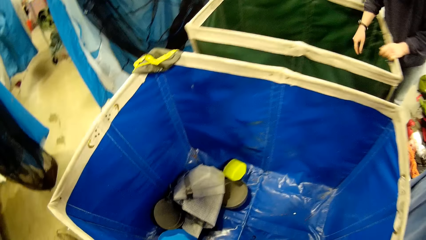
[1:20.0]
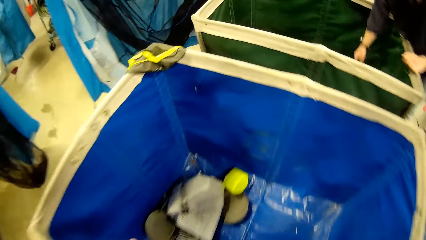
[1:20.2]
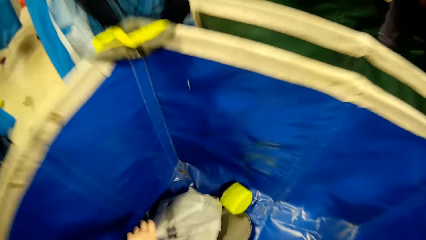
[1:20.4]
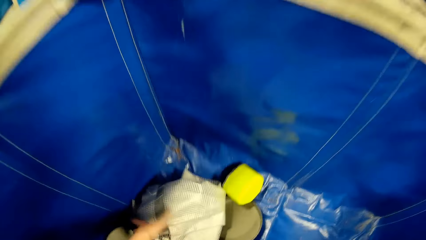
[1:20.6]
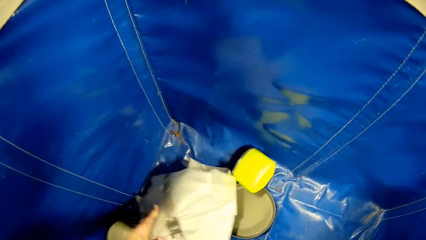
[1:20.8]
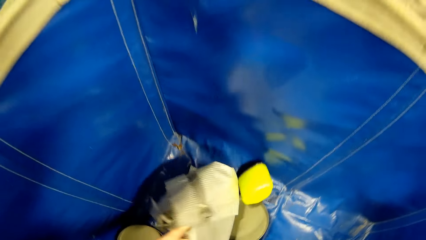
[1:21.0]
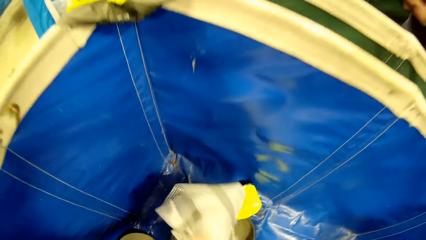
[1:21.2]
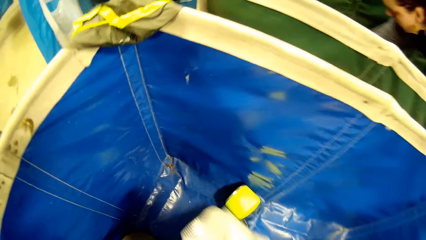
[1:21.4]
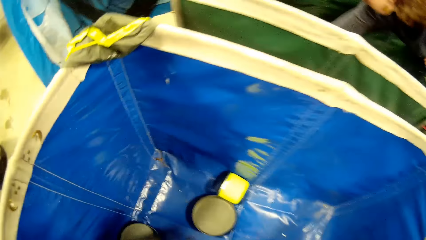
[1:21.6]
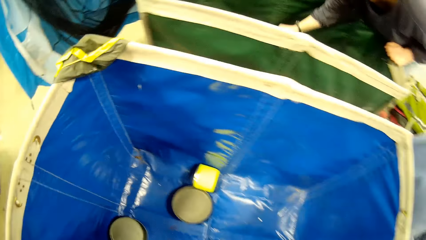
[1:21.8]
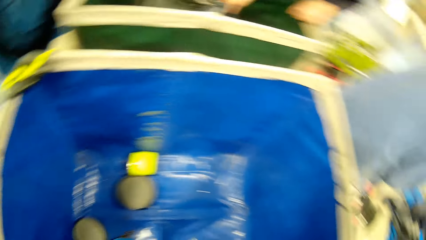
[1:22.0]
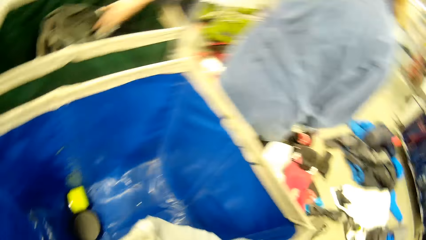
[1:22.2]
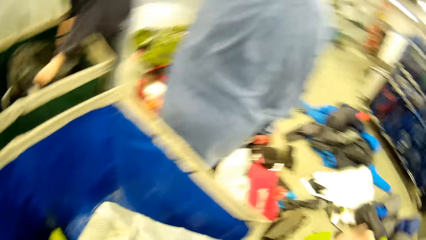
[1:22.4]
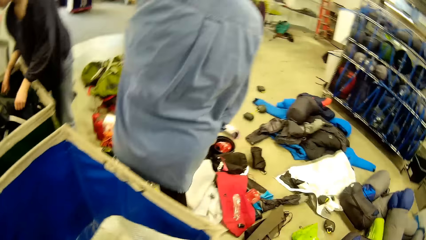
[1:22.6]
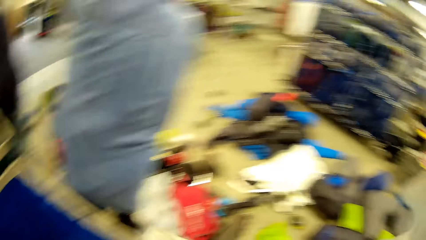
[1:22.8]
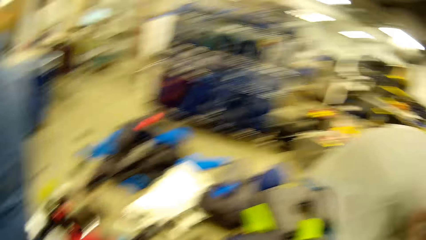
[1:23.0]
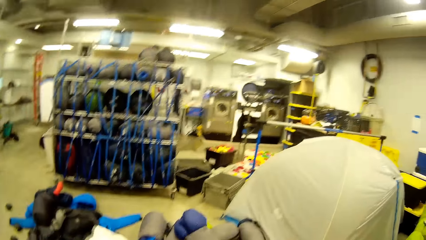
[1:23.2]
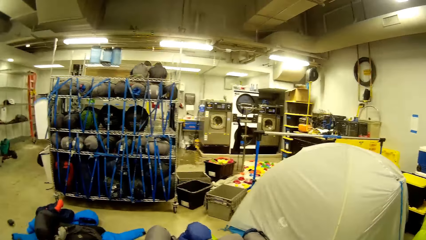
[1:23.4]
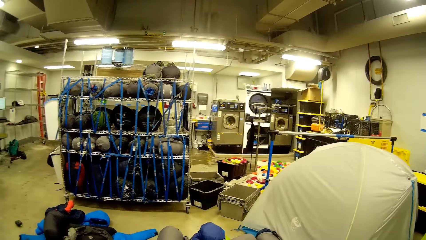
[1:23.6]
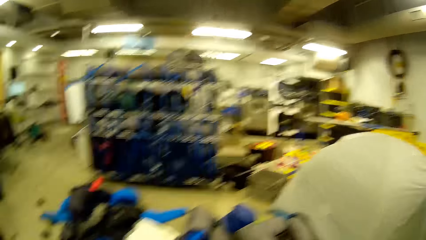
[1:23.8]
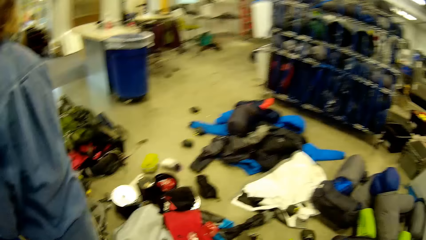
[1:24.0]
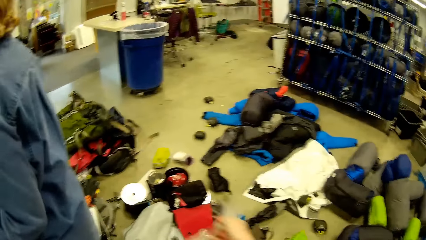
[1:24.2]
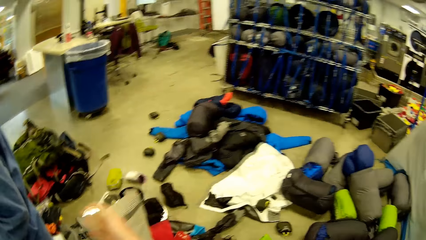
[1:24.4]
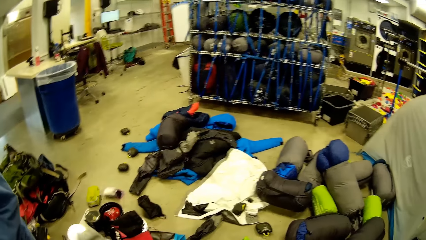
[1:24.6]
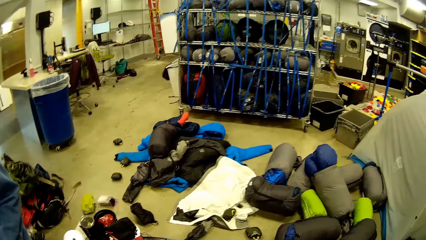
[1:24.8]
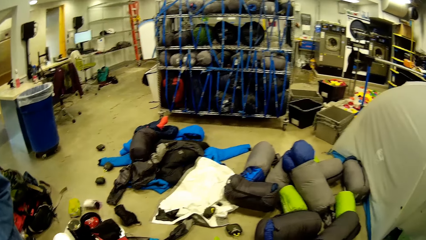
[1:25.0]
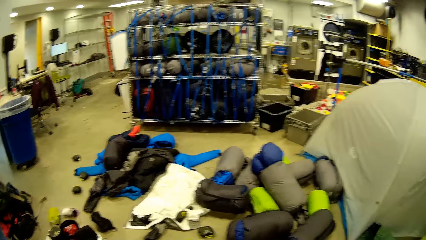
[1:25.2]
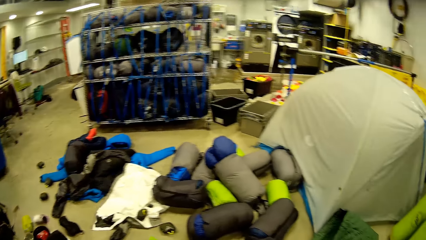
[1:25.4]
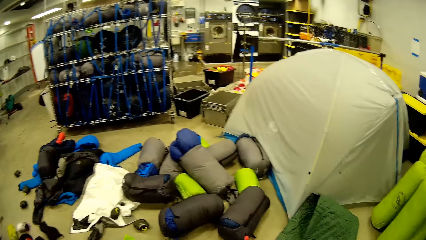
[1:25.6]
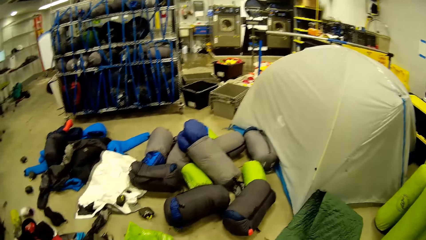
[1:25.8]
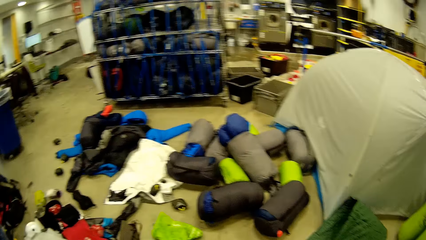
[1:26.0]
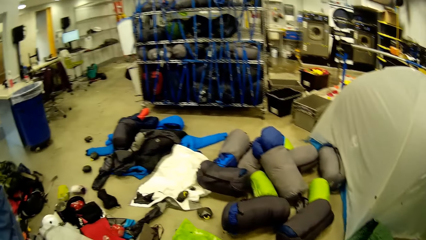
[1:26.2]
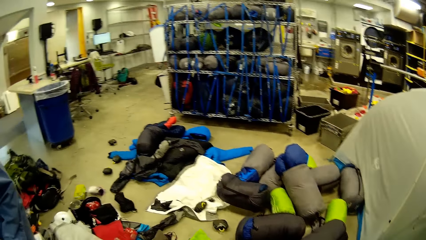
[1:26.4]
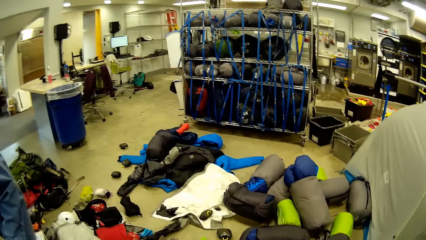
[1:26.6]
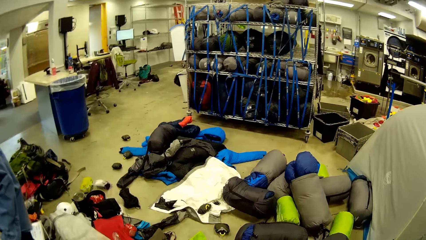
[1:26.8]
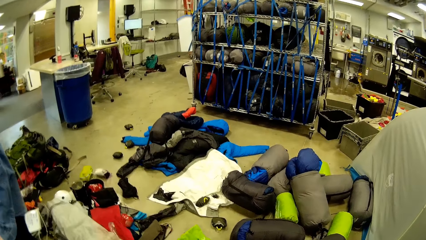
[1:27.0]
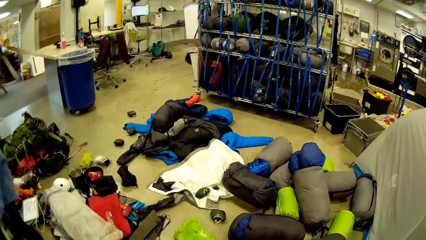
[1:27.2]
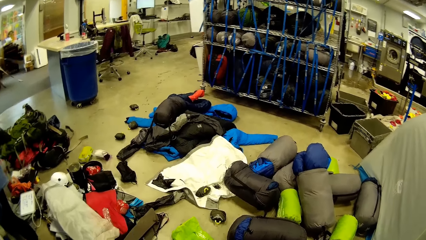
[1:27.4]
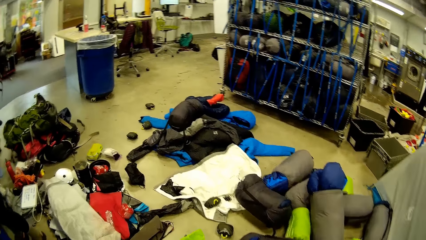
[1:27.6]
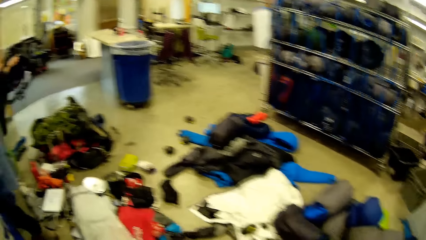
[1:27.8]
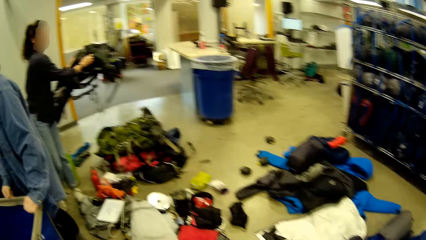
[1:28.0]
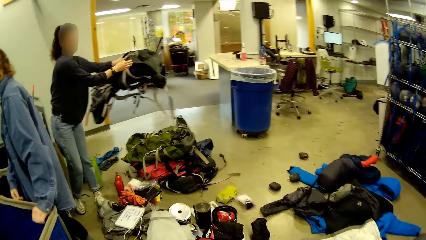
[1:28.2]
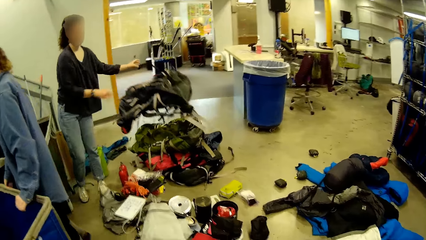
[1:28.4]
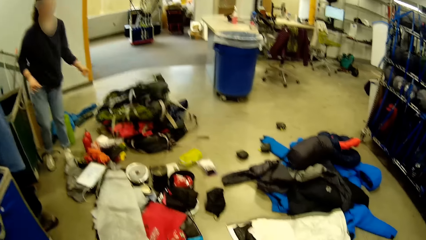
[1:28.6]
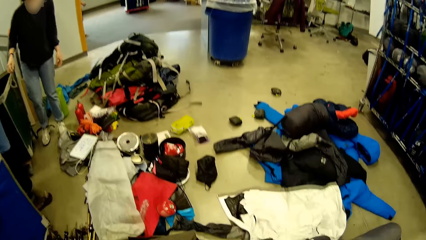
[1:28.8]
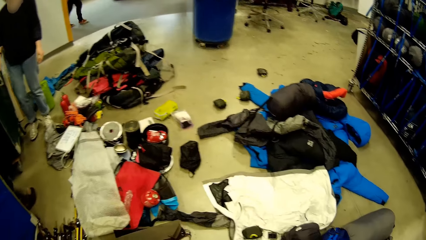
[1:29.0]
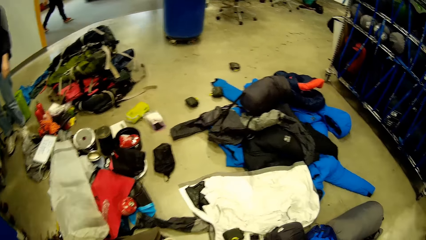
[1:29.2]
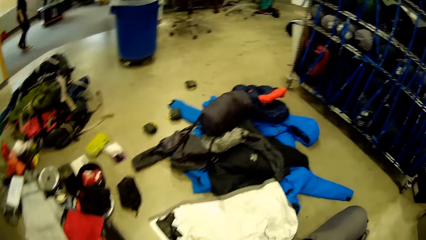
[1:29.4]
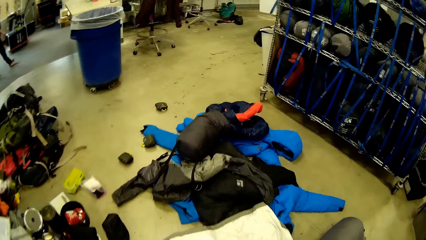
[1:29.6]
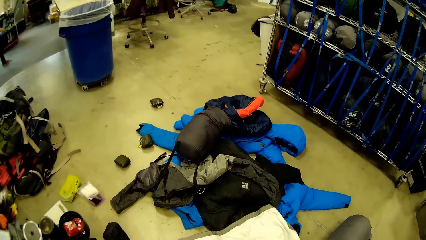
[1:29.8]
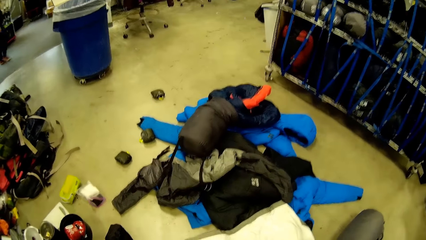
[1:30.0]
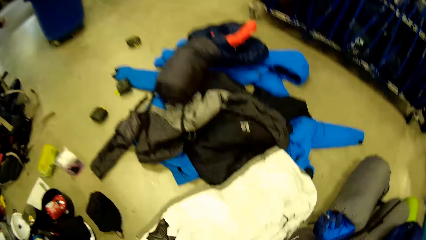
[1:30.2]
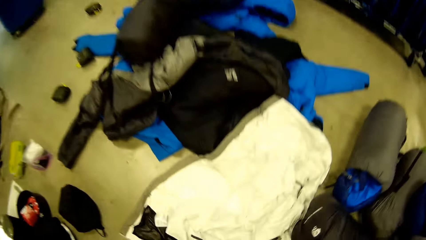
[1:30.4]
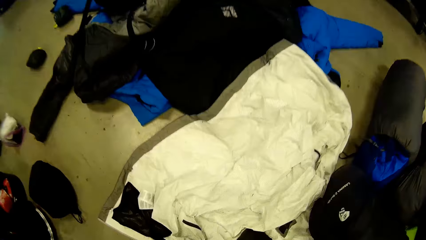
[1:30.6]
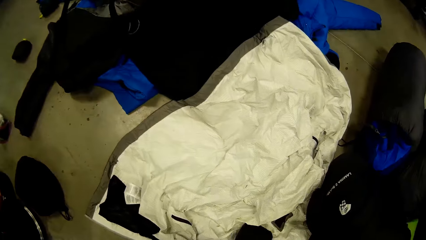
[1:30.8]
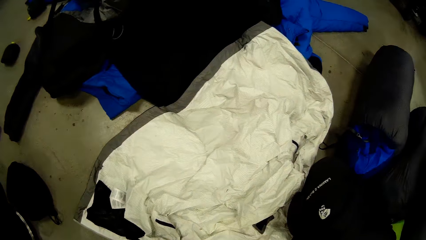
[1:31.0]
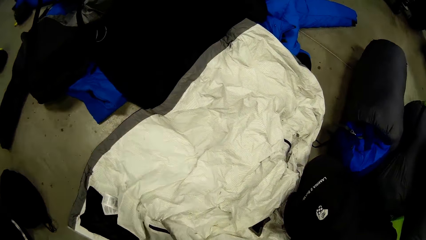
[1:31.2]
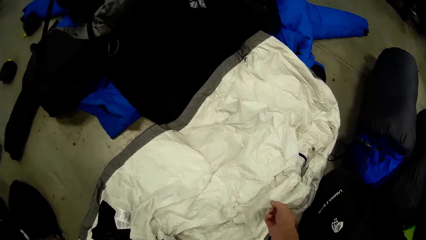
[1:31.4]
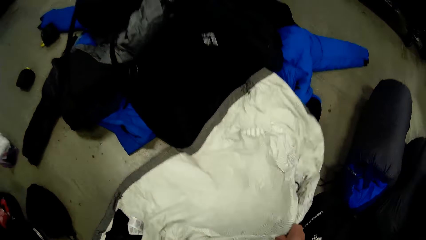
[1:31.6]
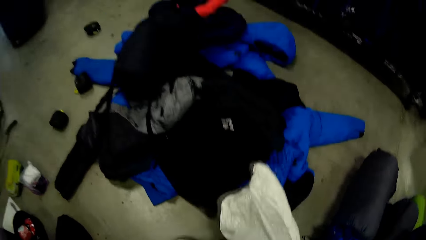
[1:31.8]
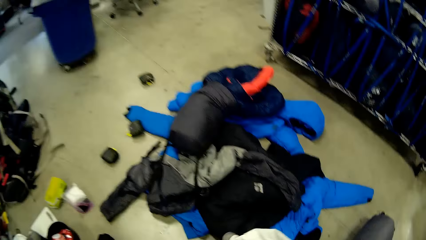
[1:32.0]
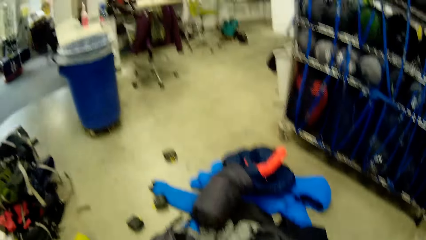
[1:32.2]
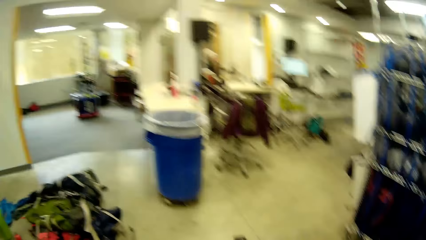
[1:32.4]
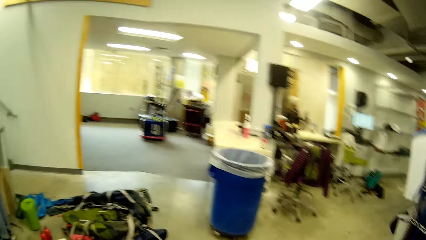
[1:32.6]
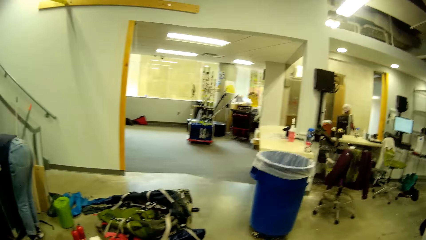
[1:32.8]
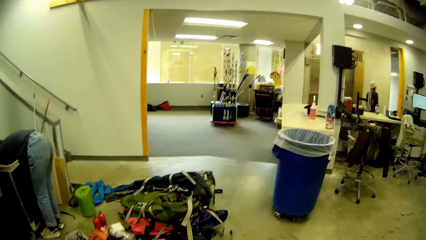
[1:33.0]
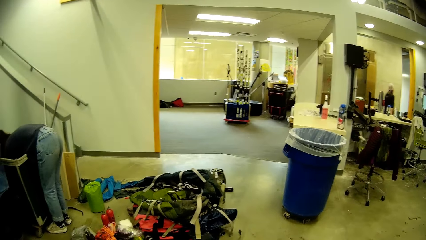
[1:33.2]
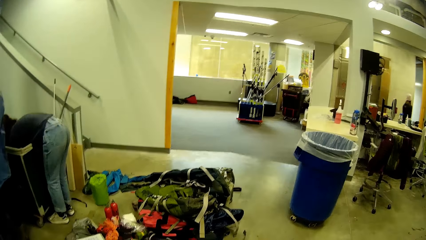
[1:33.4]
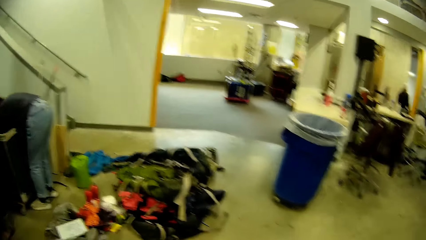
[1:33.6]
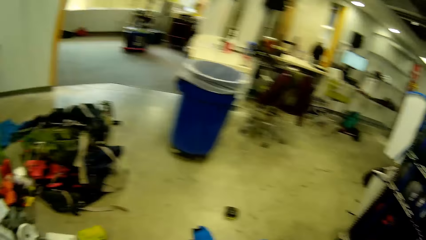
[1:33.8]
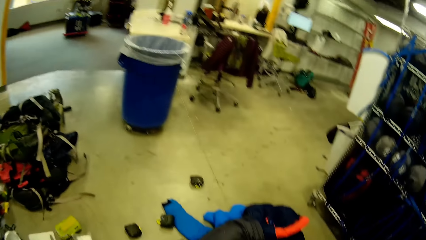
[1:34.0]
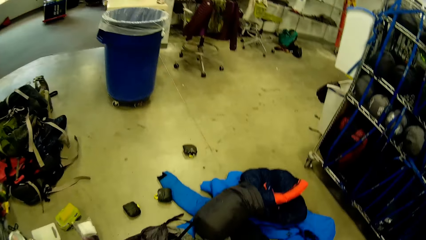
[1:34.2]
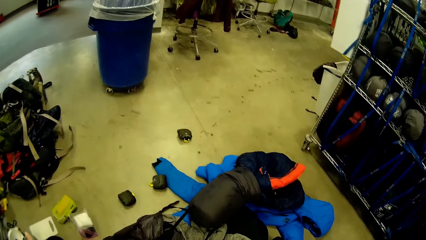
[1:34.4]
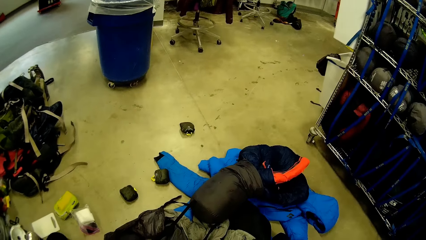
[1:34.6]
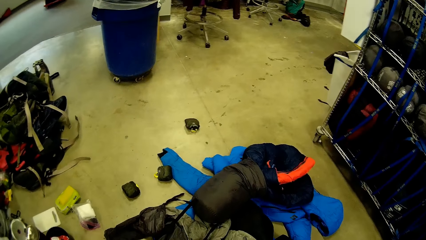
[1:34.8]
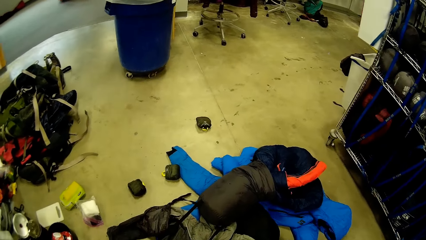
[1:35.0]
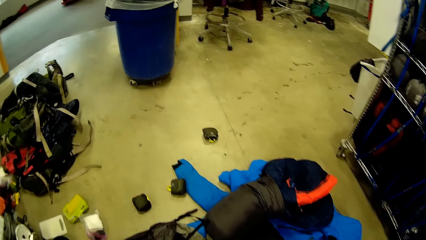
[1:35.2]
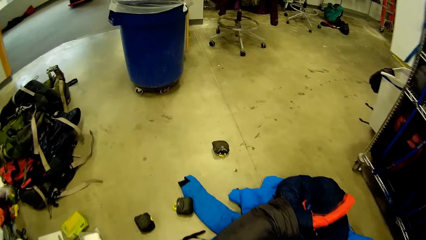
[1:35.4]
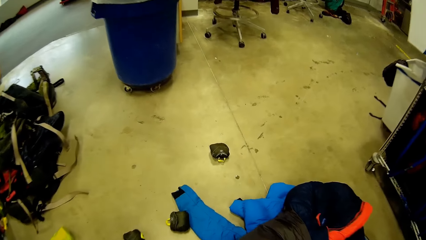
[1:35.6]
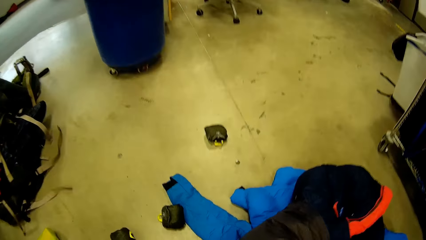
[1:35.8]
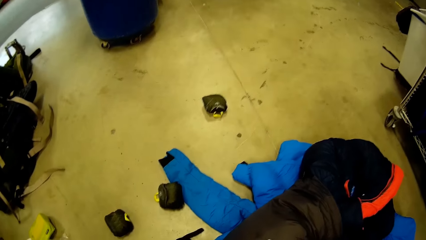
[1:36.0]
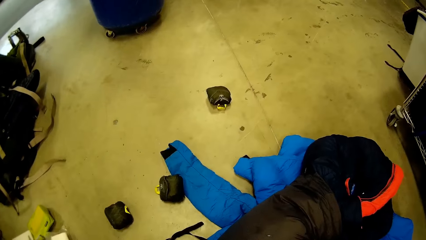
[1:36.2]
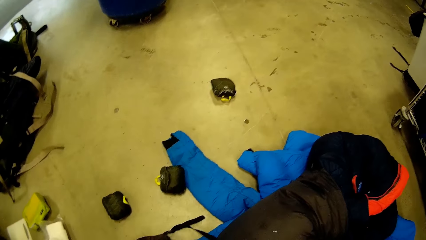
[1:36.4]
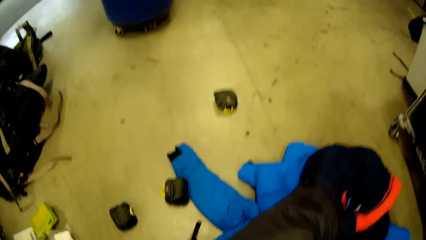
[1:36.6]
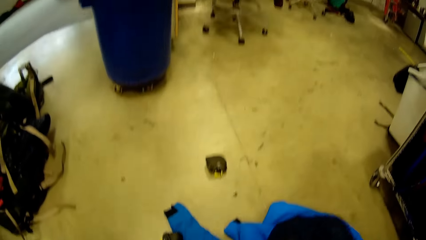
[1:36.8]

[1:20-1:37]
A person moves from the bucket. The camera wearer picks a bag from the box. They pick the fabric from the bucket. The person moves close to the bucket. The camera wearer throws the bag on the floor. They drop the fabric on the floor. A woman drops a black bag on the heap of bags on the floor. Another person walks in the room. The camera wearer looks at a white cloth on the floor. They pick the white cloth from the floor. They look around the apartment. The other person walks in the room.
